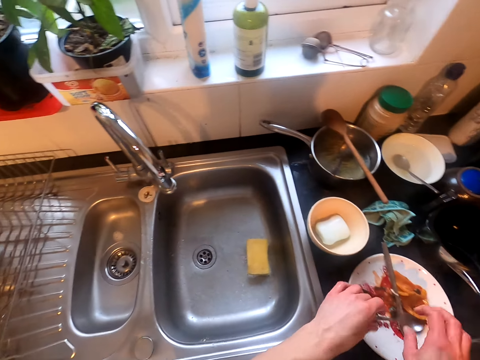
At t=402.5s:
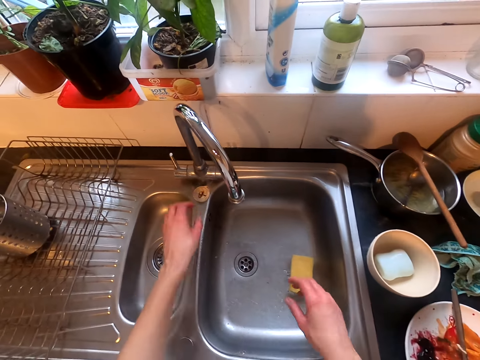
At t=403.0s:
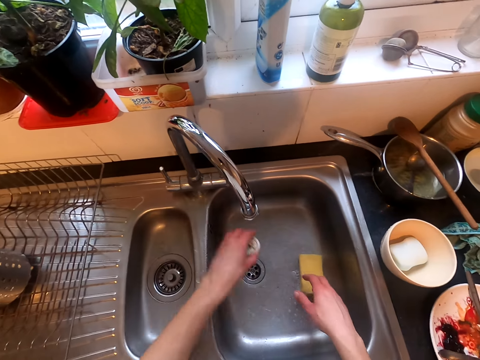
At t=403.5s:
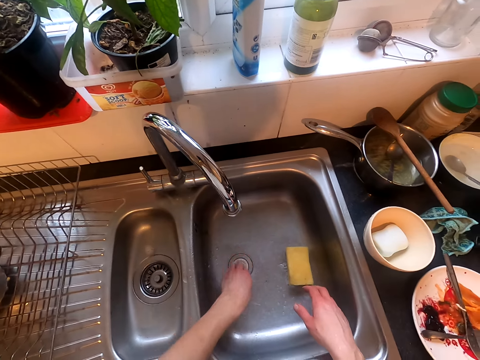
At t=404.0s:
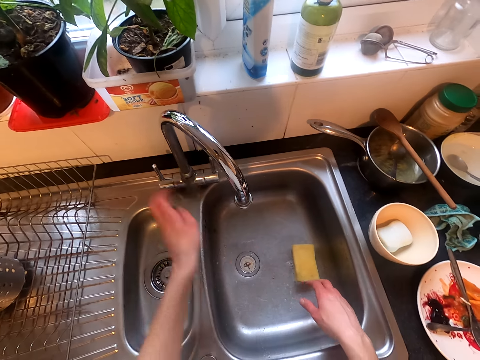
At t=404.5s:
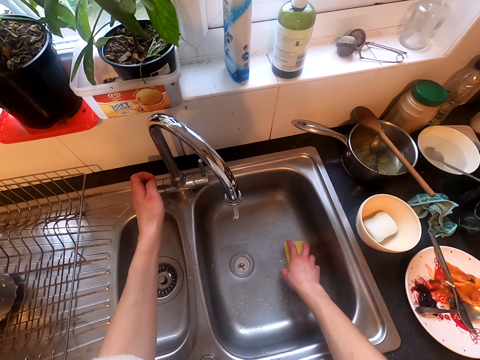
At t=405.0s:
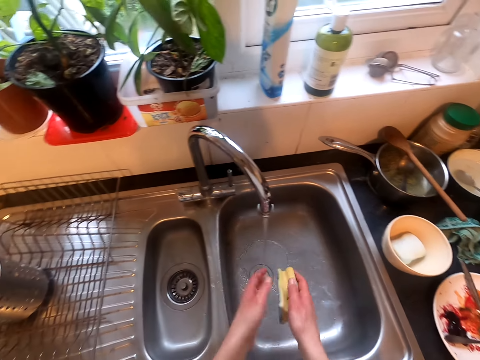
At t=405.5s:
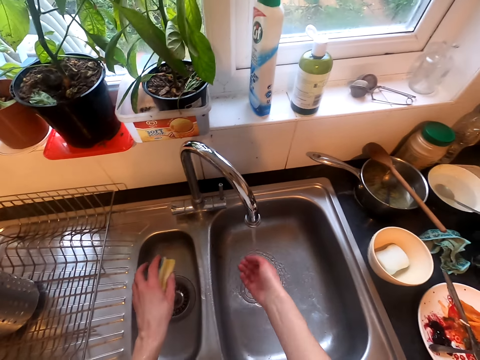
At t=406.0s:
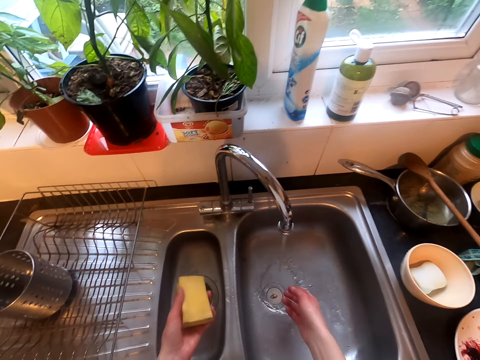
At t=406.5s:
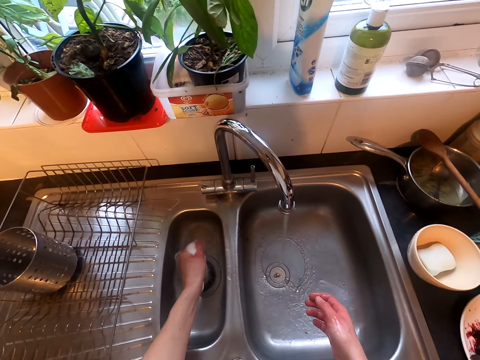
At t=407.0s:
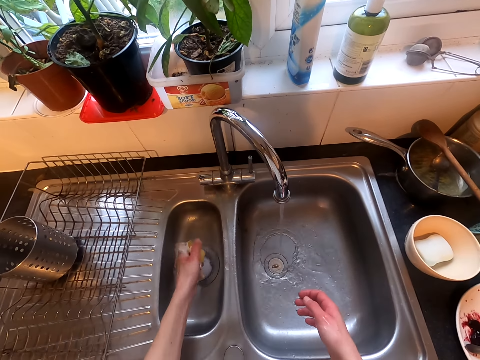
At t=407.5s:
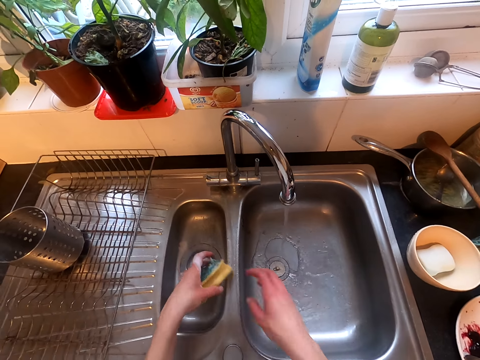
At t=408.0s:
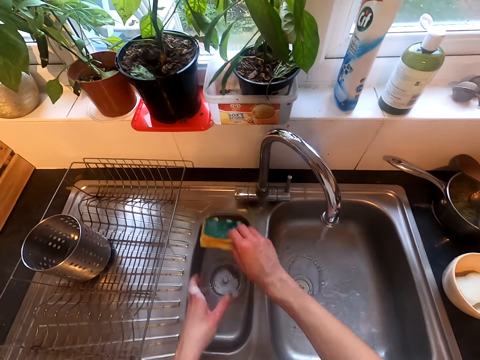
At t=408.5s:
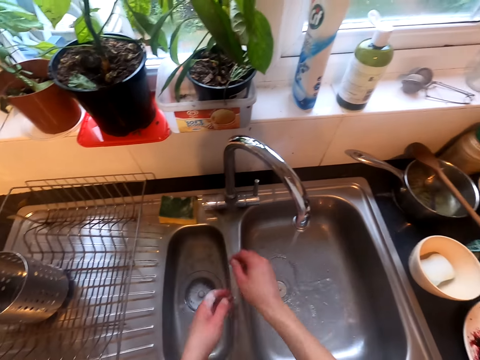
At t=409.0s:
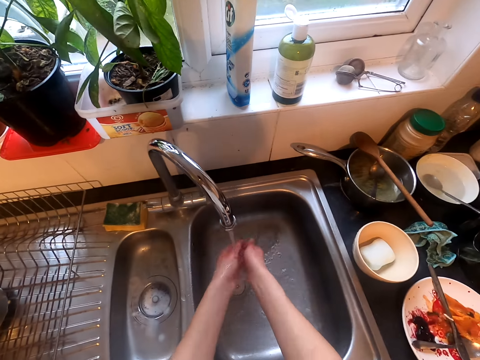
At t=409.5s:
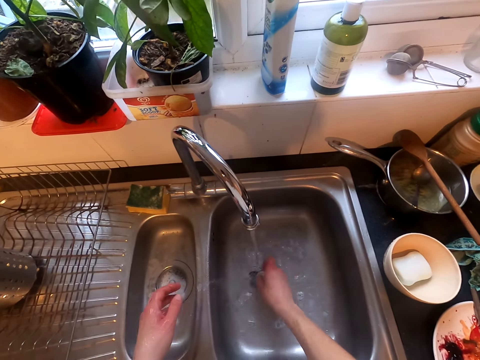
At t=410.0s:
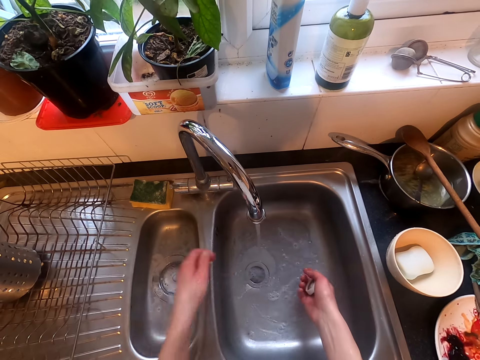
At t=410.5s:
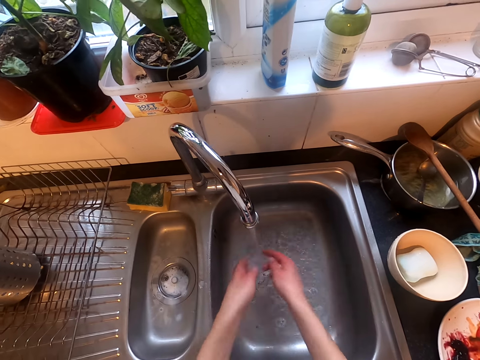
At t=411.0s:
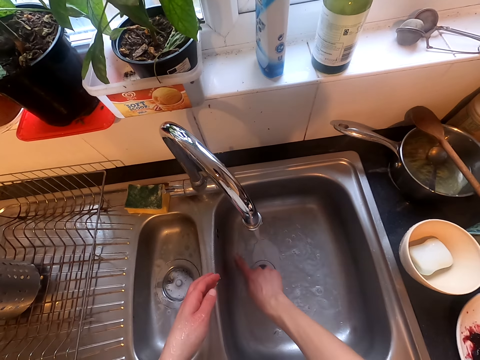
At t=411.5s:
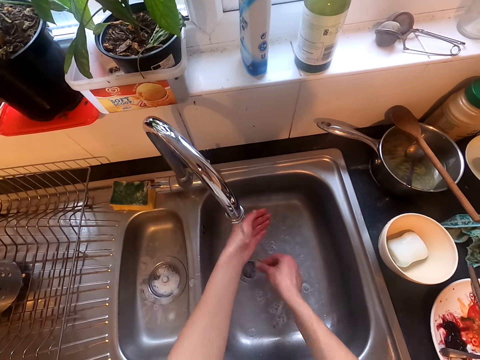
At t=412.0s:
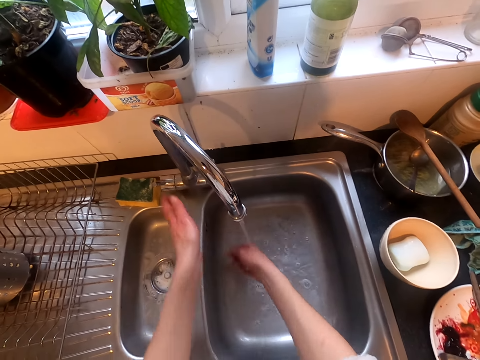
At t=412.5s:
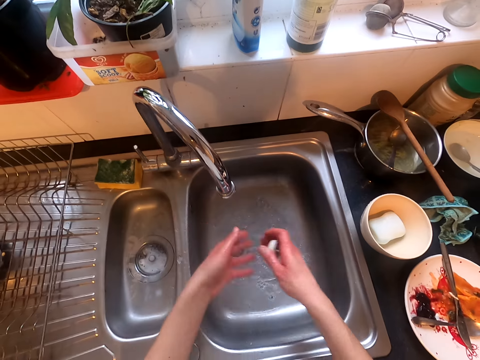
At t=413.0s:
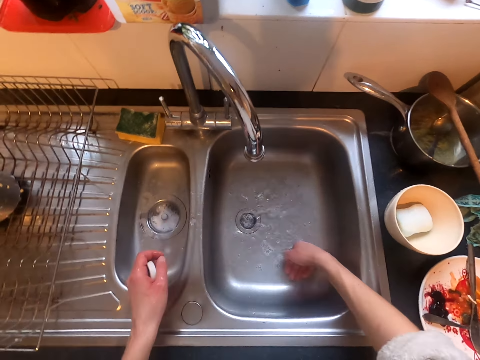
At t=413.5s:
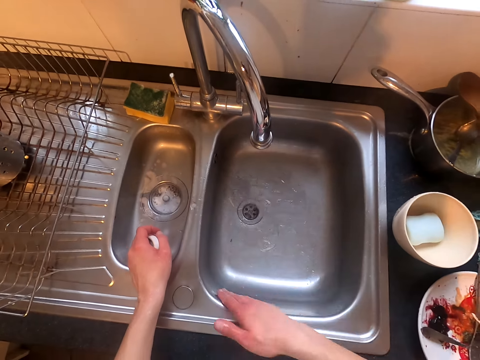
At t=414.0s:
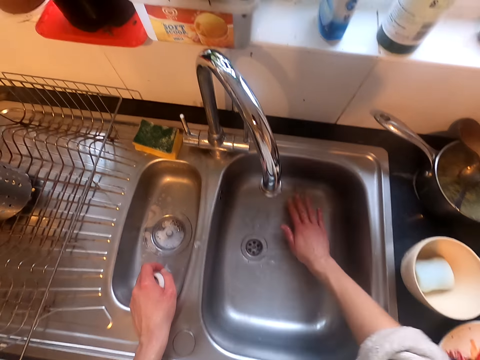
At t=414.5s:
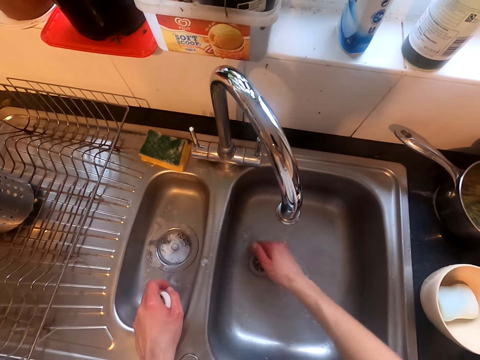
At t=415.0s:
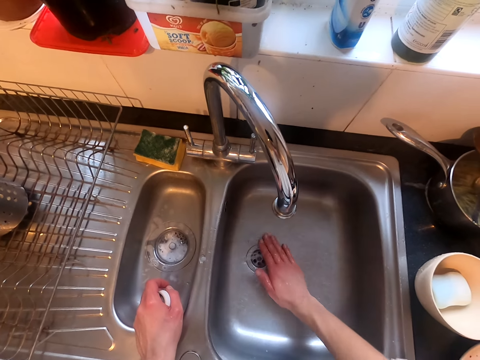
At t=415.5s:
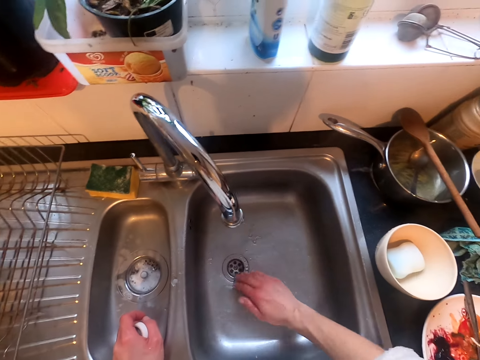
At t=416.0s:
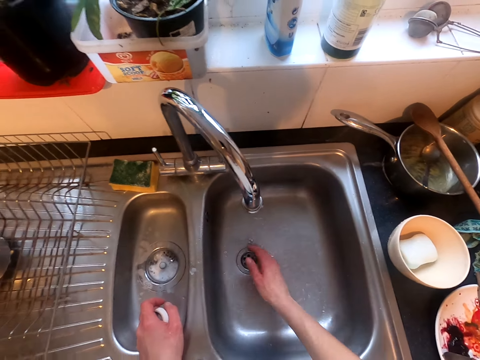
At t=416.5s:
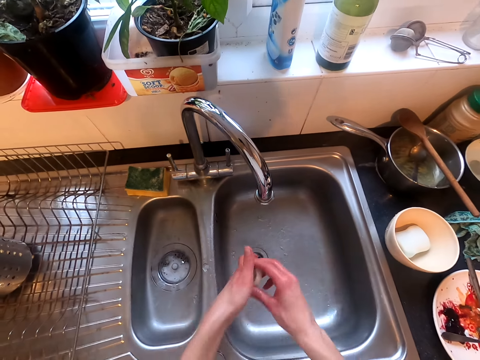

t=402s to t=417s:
The camera wearer puts dirt on a dirty plate. They cover the sink, open the tap, squeeze the sponge, drop the sponge and clean the hands. They close the tap. They wipe the sink with hands.

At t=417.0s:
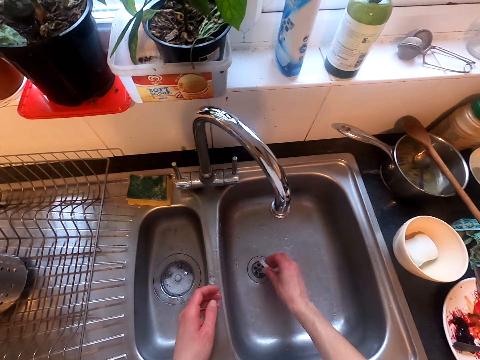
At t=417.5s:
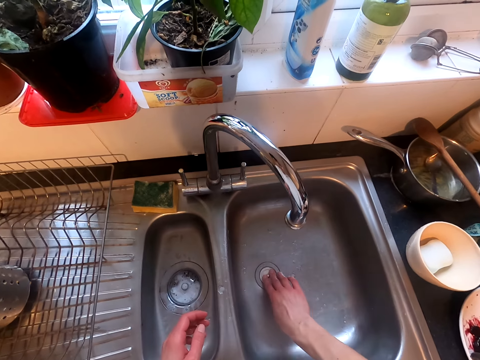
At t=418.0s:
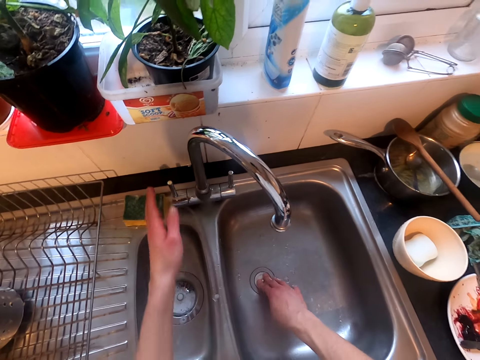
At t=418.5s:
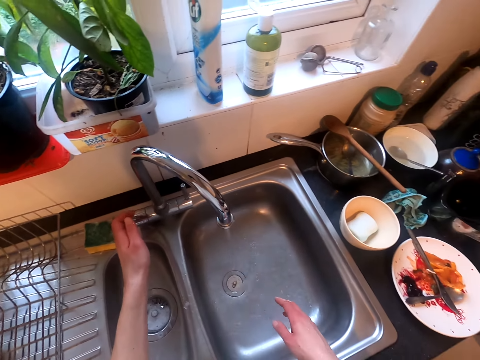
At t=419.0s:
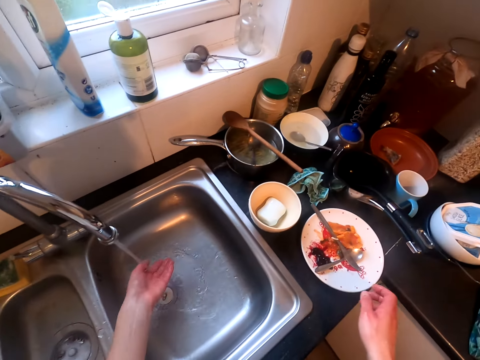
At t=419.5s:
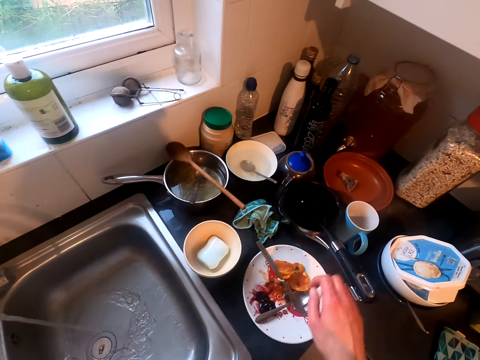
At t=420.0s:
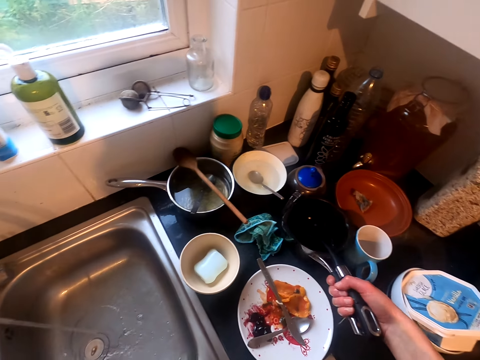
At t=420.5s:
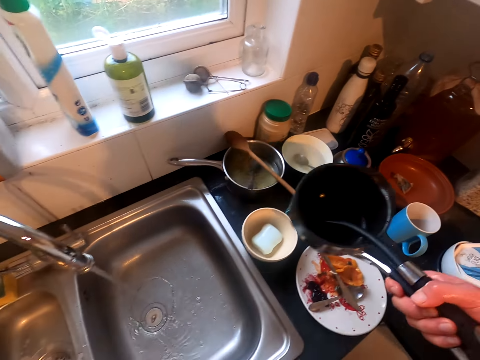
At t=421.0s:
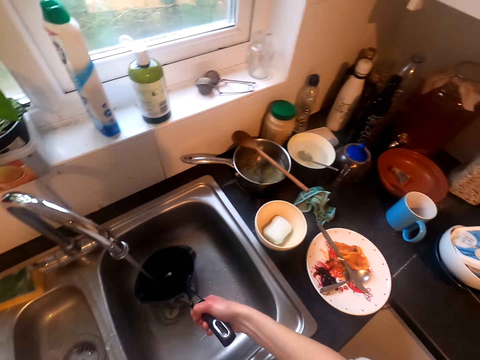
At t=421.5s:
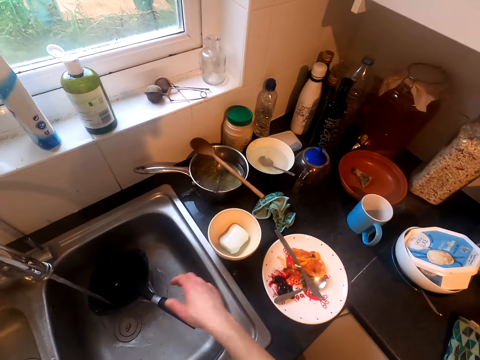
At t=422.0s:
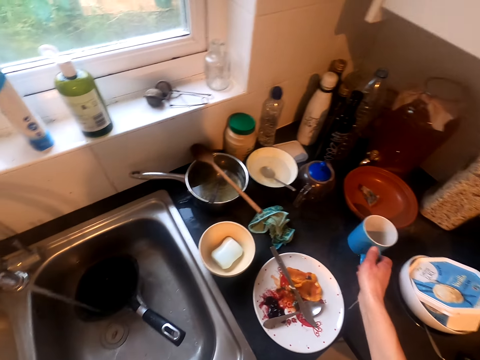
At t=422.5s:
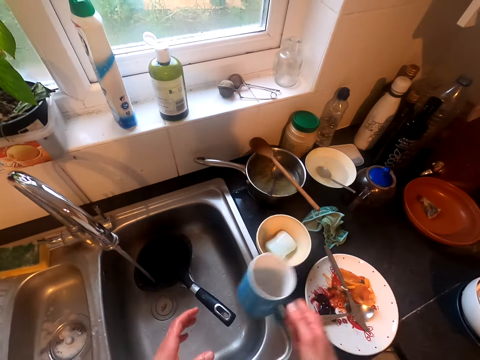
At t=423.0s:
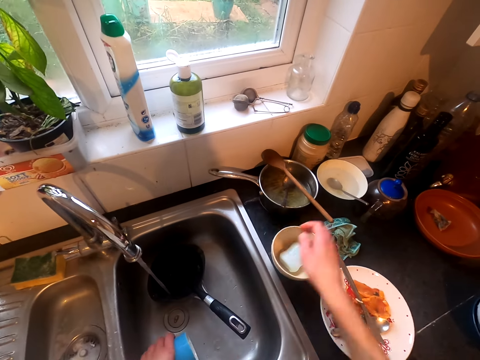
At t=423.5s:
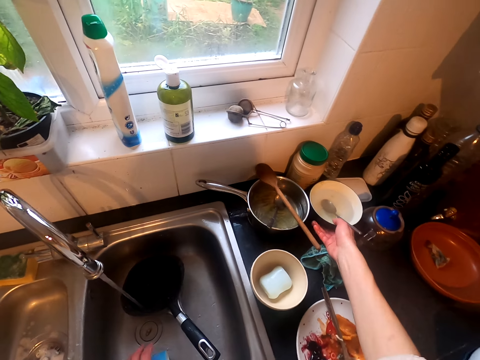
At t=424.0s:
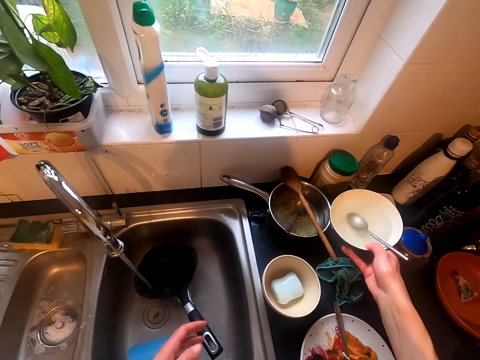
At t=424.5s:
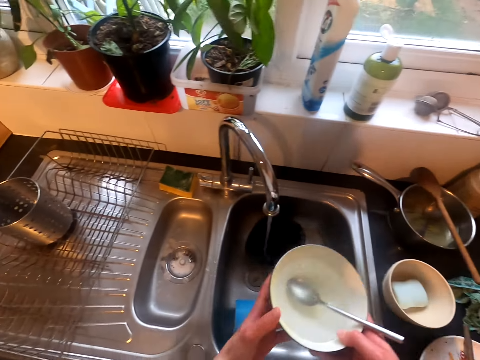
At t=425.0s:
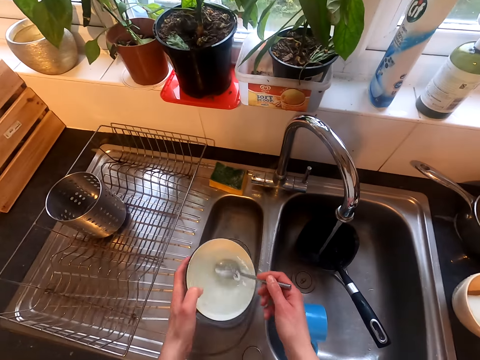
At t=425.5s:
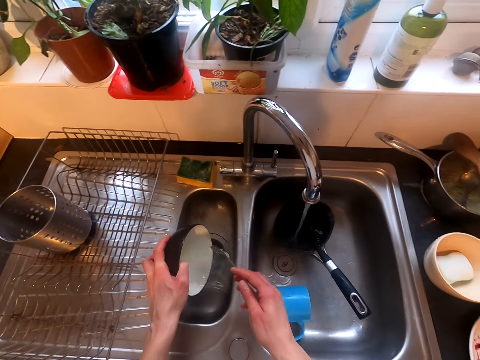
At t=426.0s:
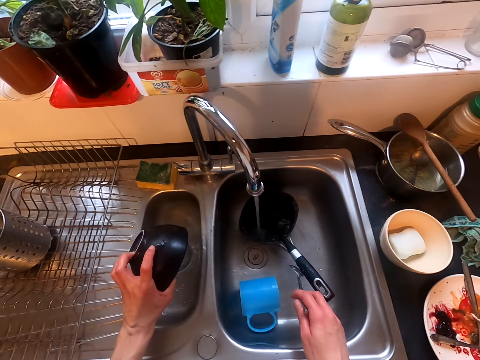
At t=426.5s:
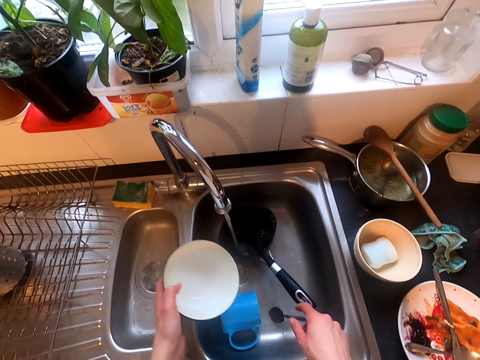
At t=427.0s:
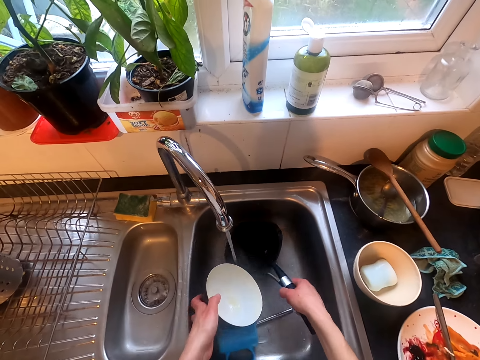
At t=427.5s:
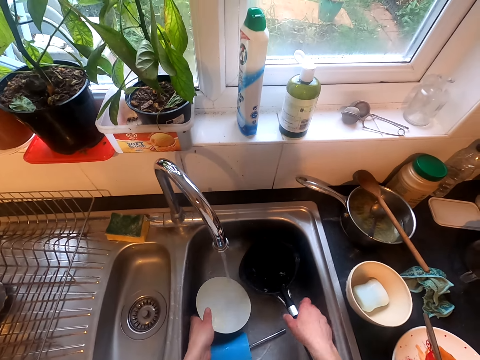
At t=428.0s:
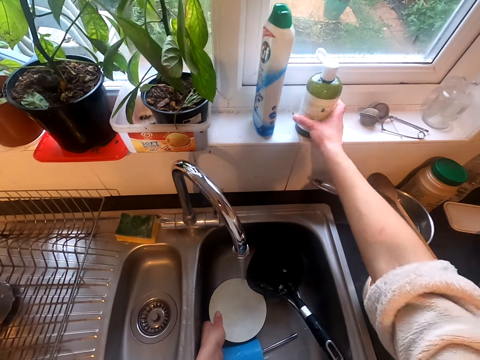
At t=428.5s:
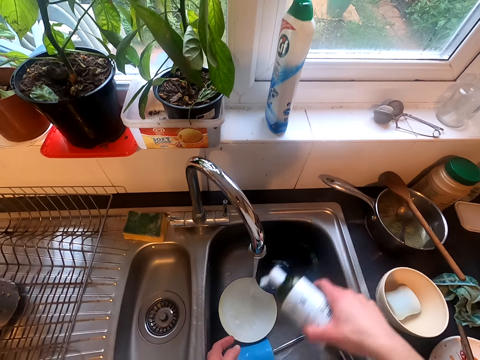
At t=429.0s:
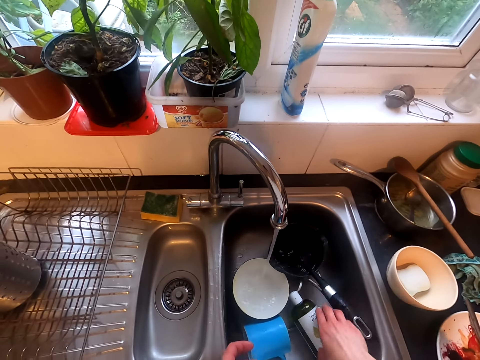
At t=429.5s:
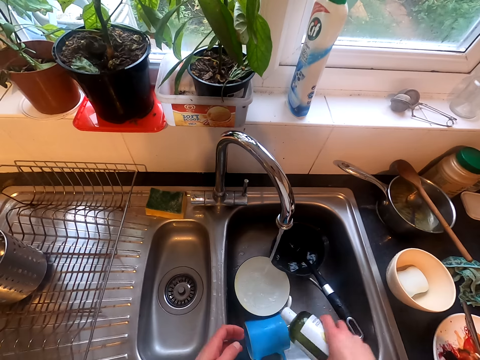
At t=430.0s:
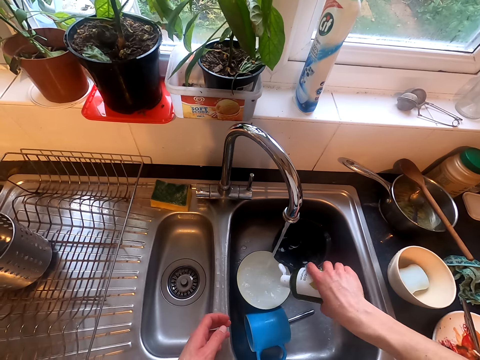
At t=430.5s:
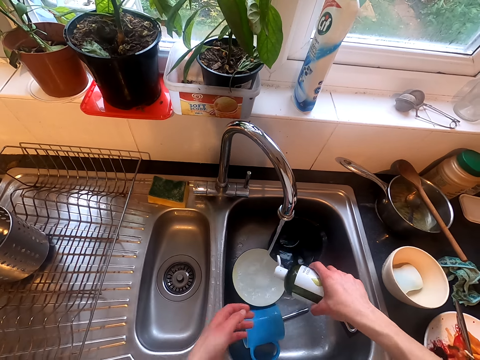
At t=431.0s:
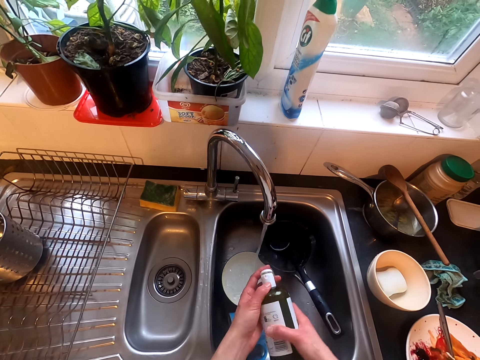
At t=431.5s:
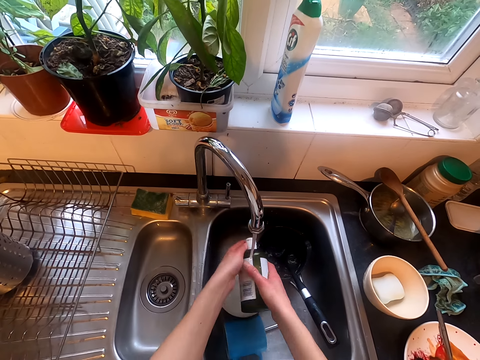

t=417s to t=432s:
The camera wearer covers the sink drain. They open the tap. They pick up a cooking pot and put the pot in a sink. They put utensils in the sink. They pick up a cup. They pick up a bowl. They pour the water. They put the bowl in the sink. They take a soap. They pour dish washing liquid in the sink.
